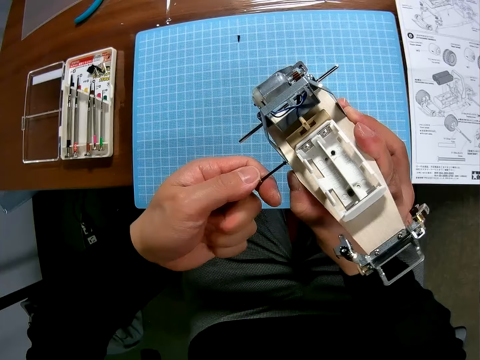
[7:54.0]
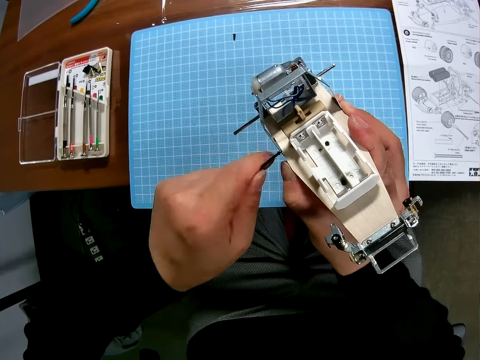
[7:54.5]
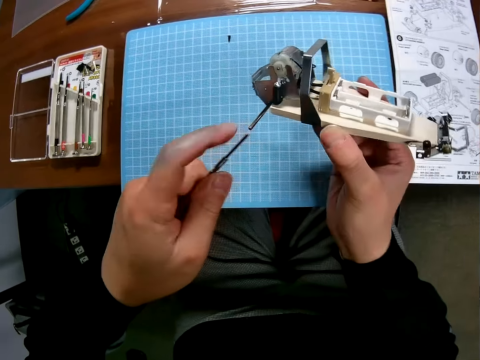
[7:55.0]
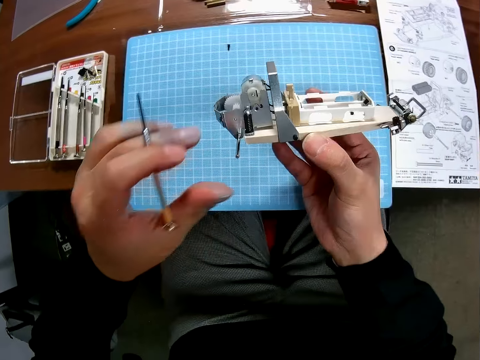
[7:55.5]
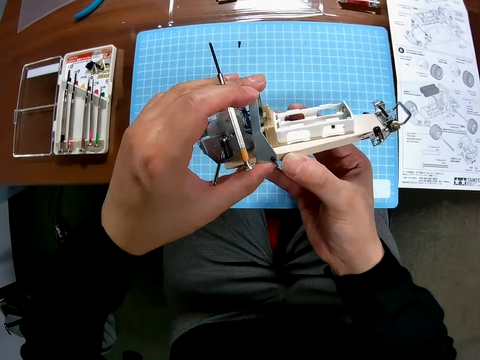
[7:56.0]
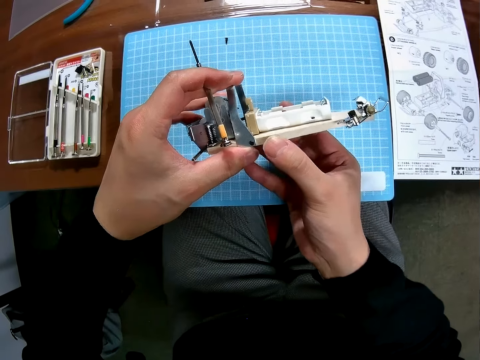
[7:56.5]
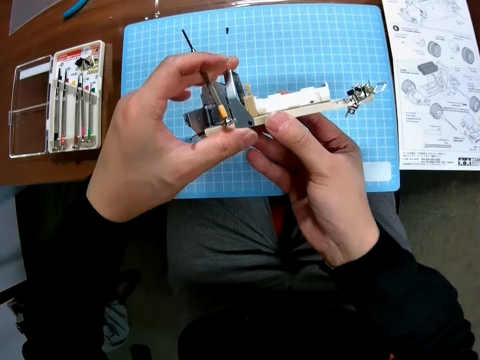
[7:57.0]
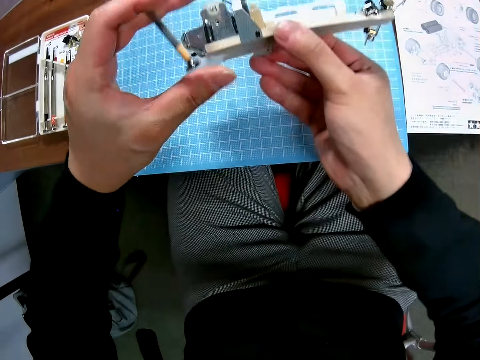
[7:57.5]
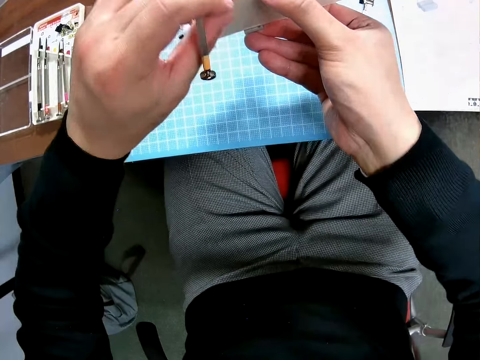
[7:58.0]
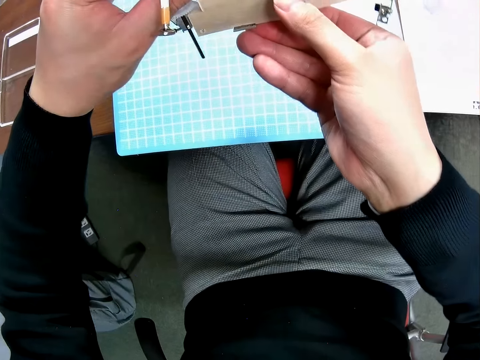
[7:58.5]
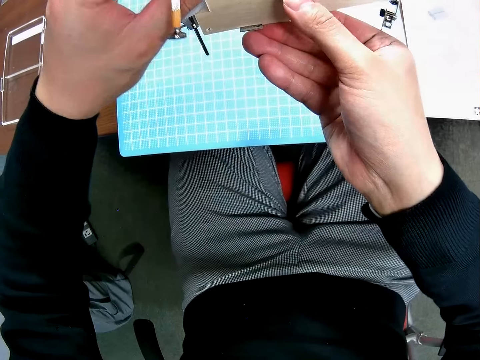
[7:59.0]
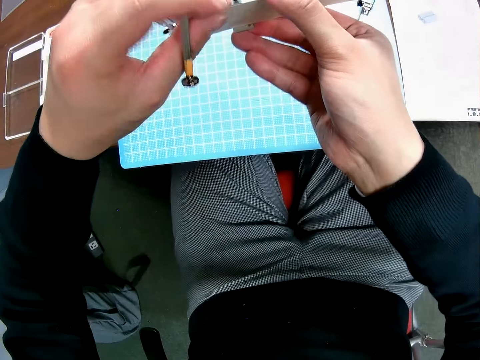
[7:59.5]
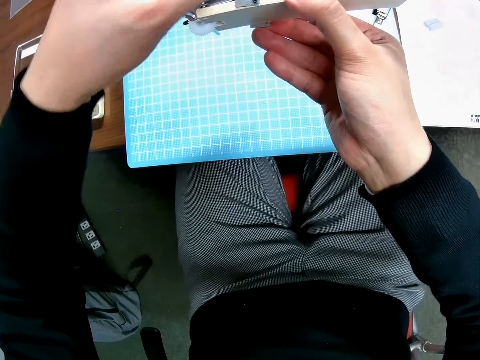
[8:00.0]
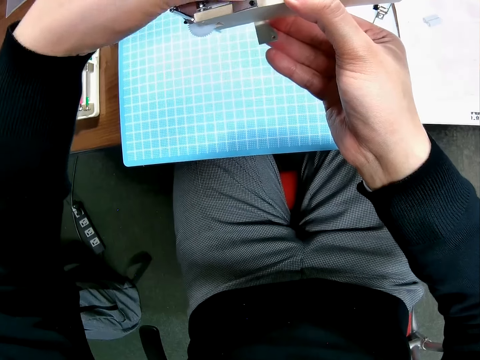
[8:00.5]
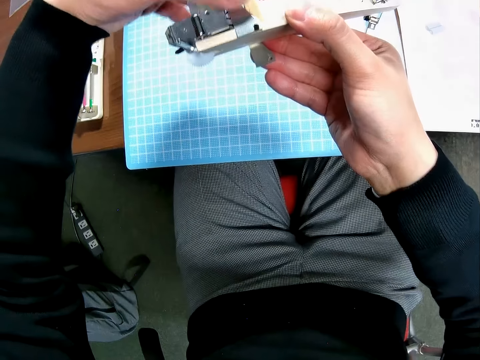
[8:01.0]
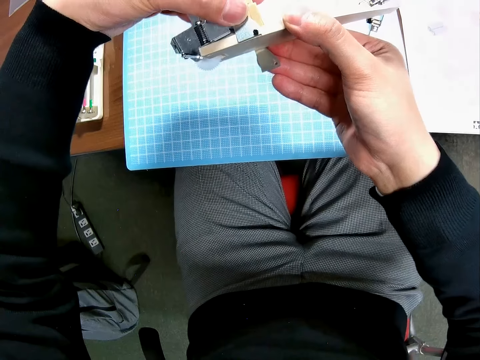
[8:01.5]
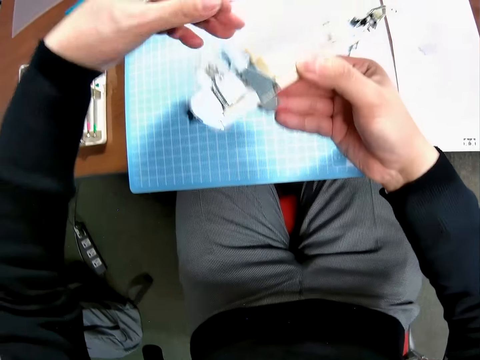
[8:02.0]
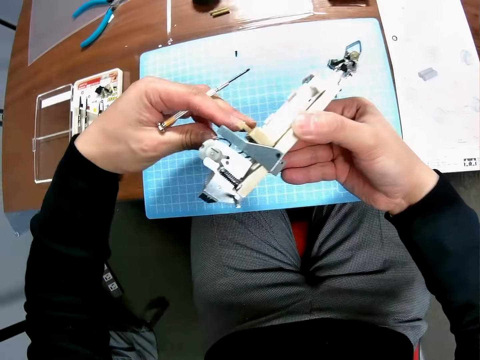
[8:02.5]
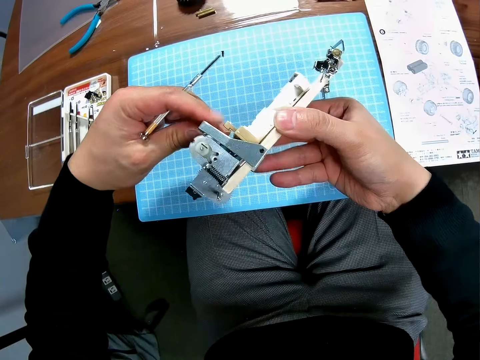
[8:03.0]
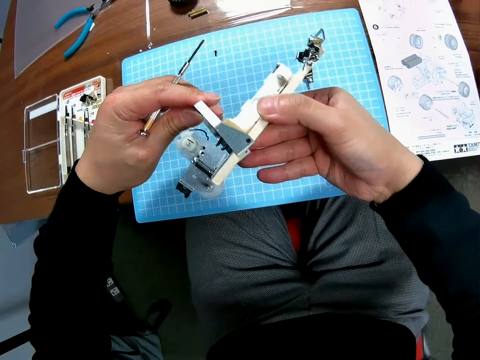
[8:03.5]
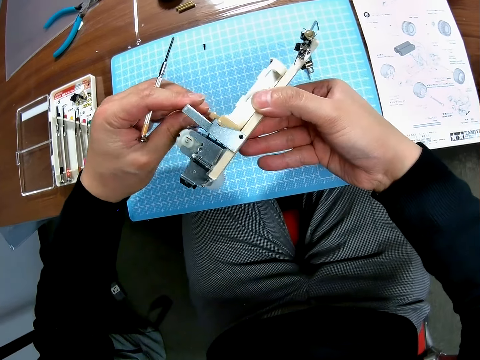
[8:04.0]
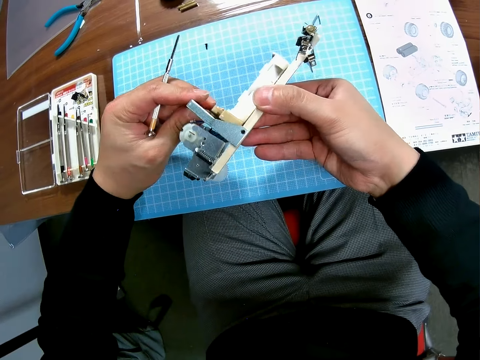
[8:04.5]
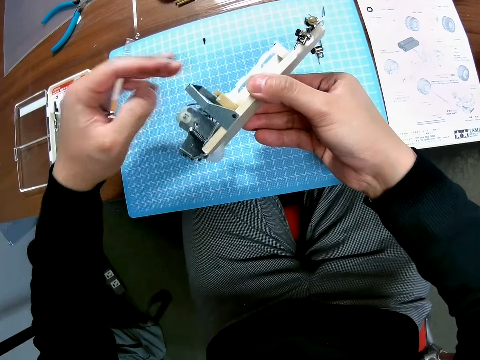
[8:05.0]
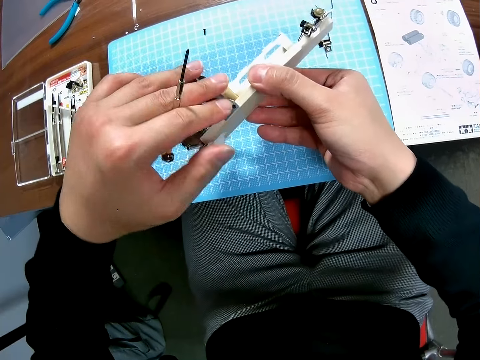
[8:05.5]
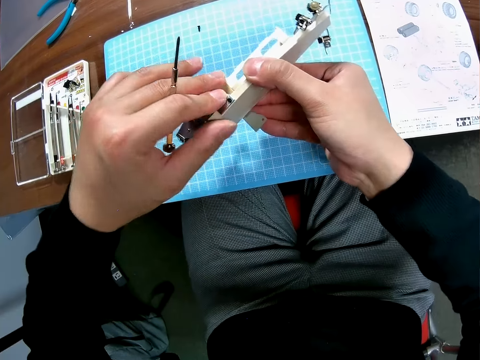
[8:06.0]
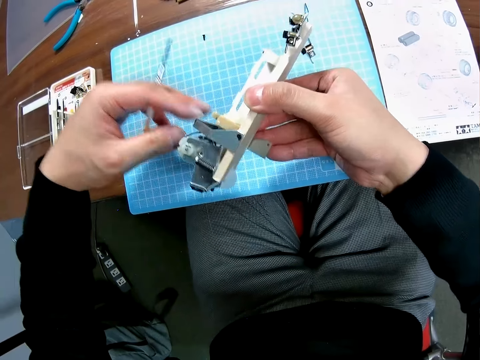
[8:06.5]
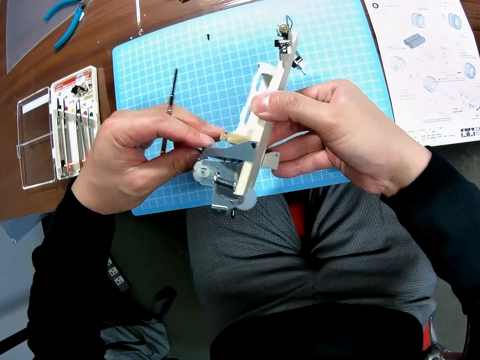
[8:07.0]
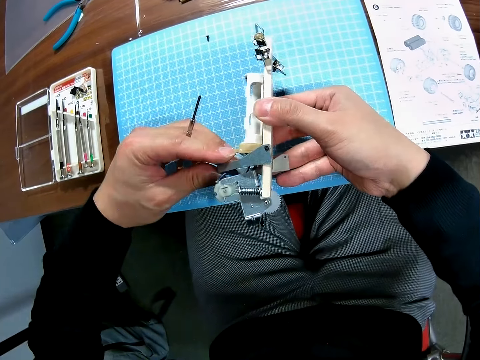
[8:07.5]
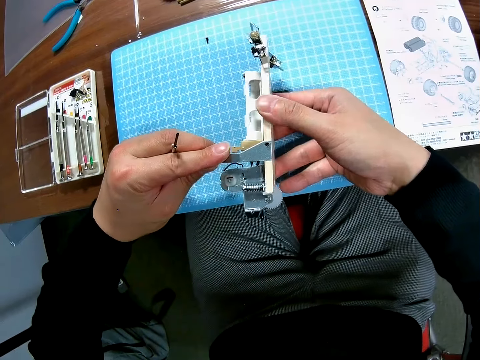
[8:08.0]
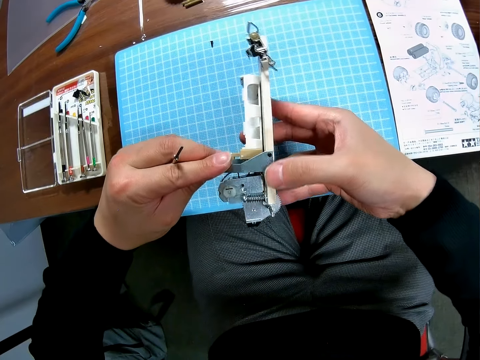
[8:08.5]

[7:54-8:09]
The camera wearer holds a rear wing end plate. They examine the metallic component of the toy. They turn the undercarriage. They hold the rear wing end plate.

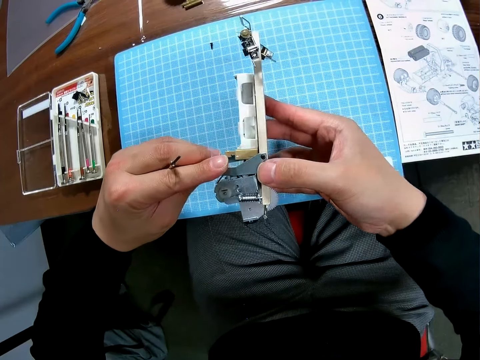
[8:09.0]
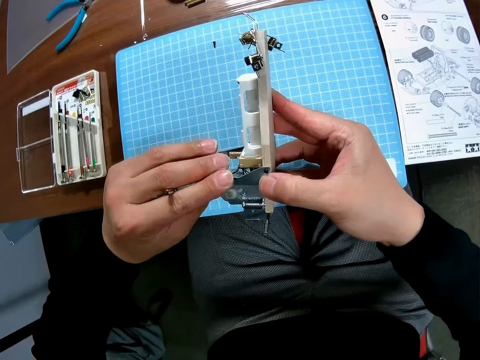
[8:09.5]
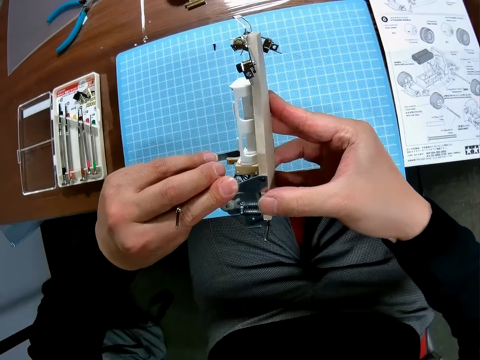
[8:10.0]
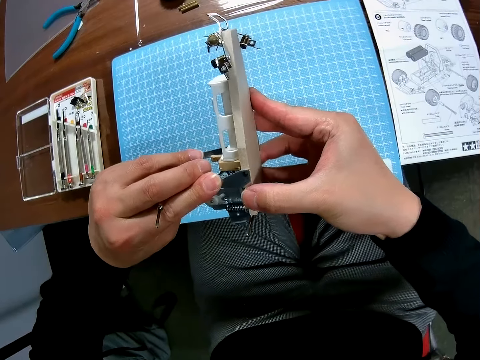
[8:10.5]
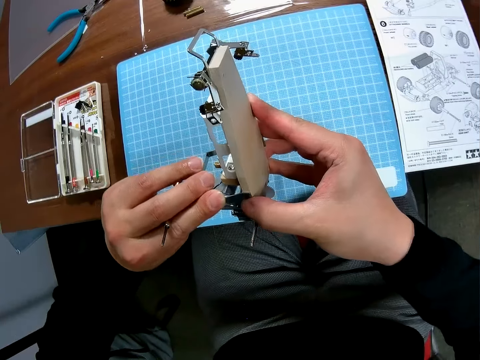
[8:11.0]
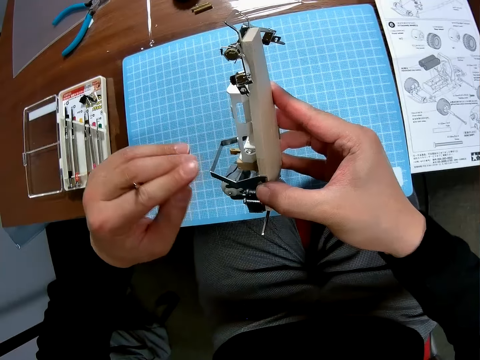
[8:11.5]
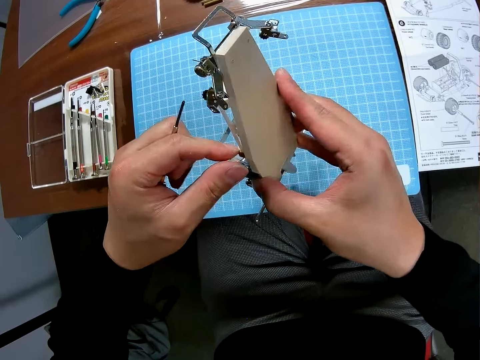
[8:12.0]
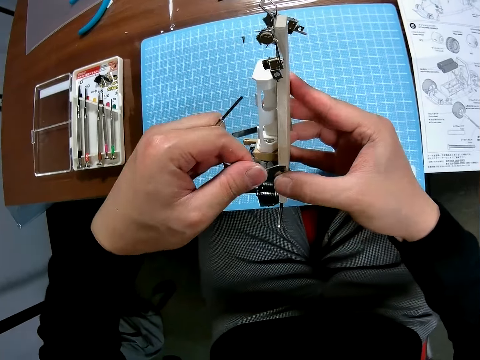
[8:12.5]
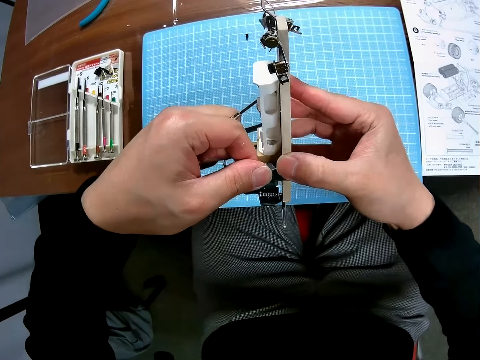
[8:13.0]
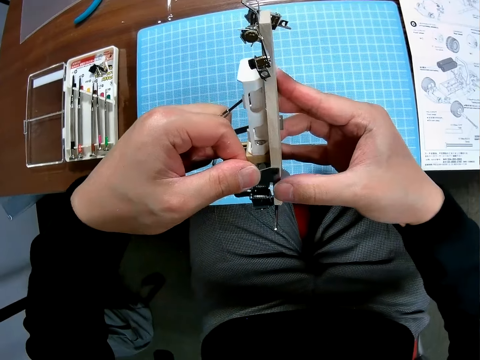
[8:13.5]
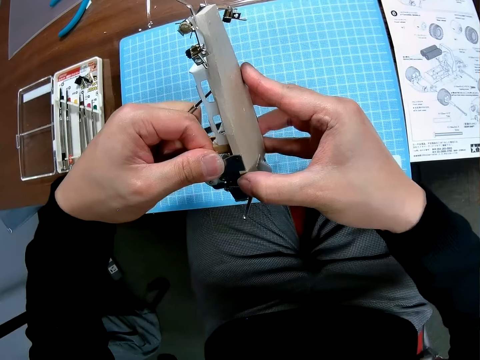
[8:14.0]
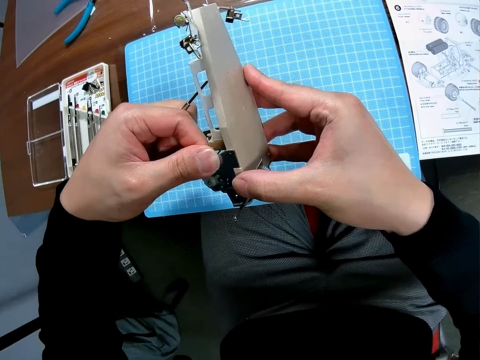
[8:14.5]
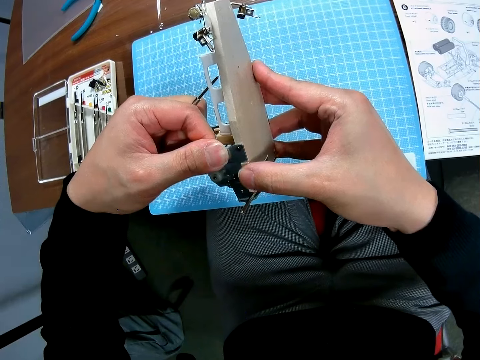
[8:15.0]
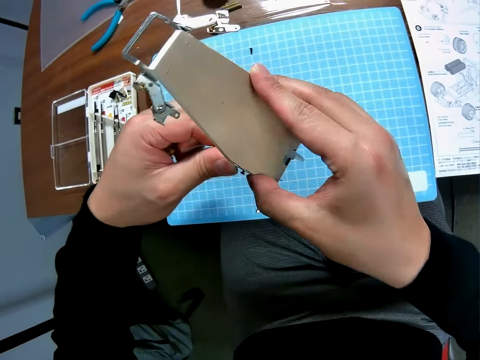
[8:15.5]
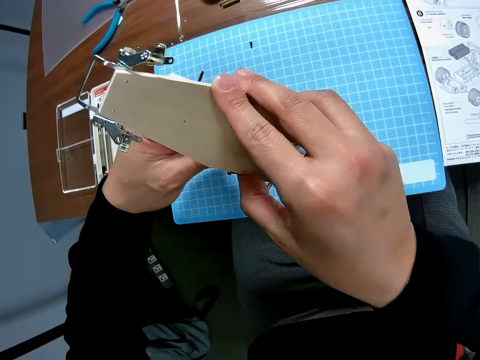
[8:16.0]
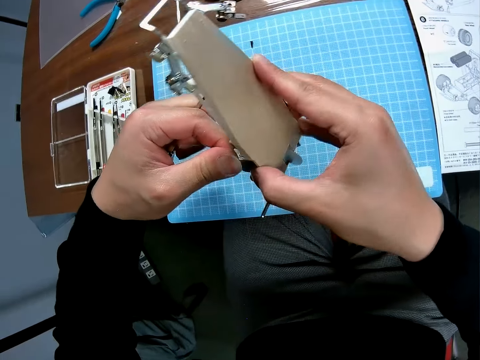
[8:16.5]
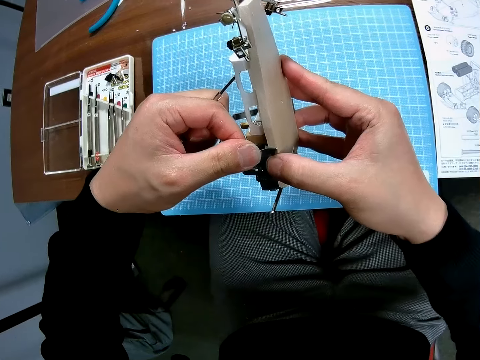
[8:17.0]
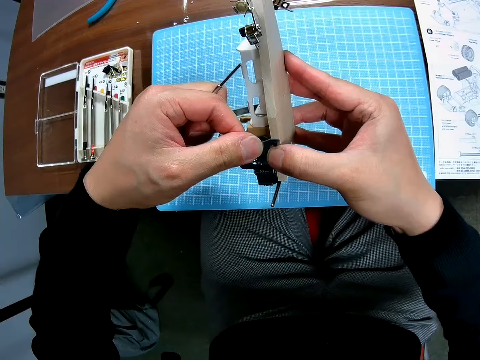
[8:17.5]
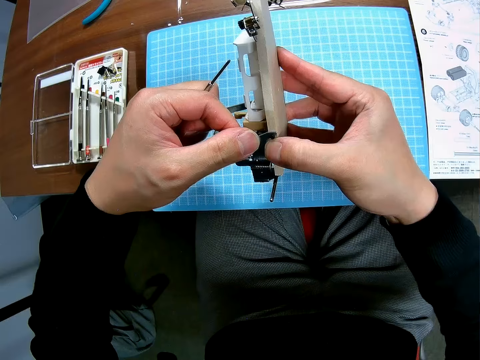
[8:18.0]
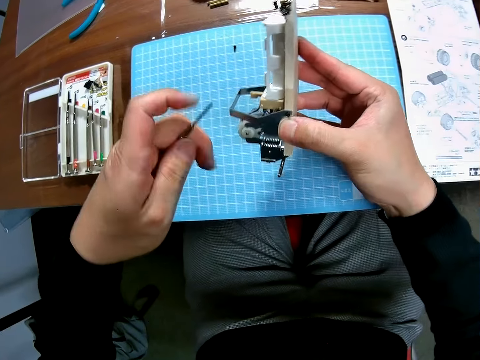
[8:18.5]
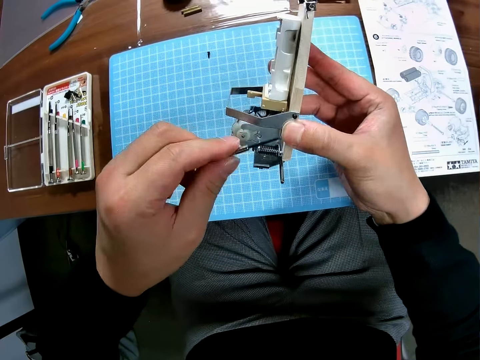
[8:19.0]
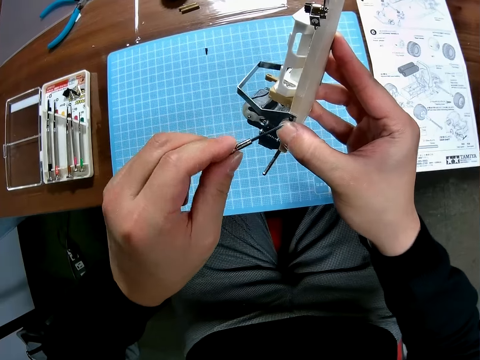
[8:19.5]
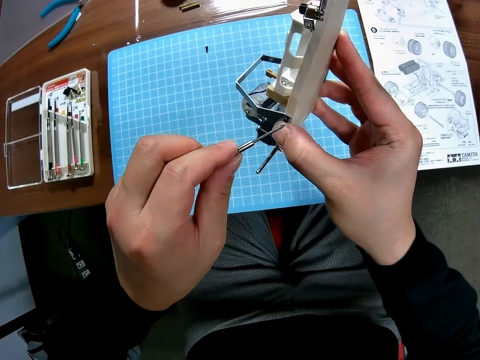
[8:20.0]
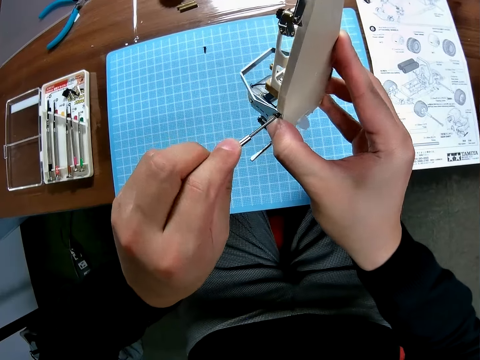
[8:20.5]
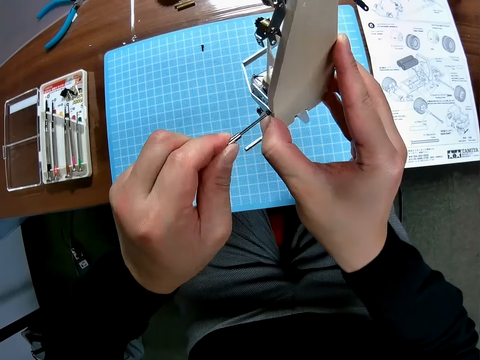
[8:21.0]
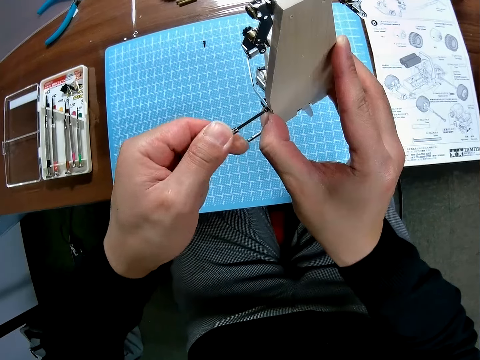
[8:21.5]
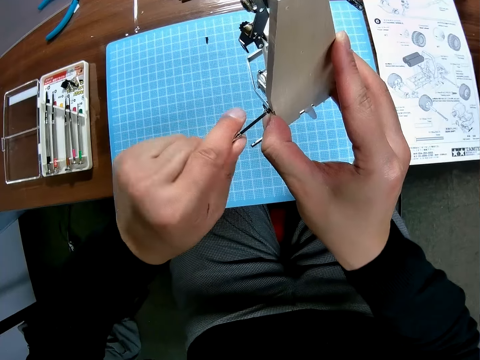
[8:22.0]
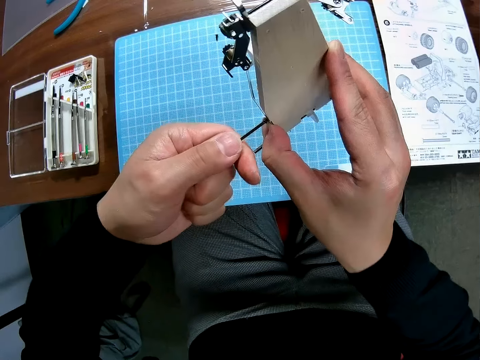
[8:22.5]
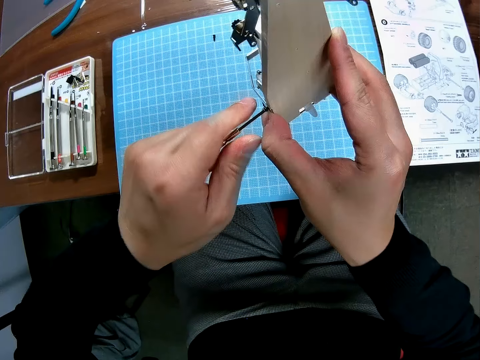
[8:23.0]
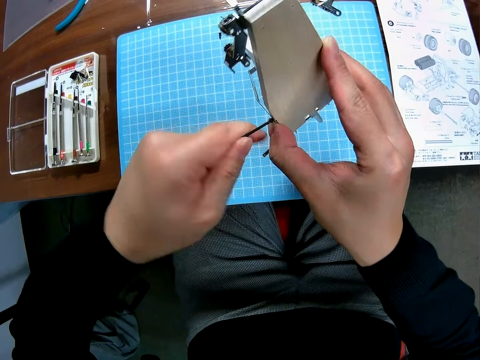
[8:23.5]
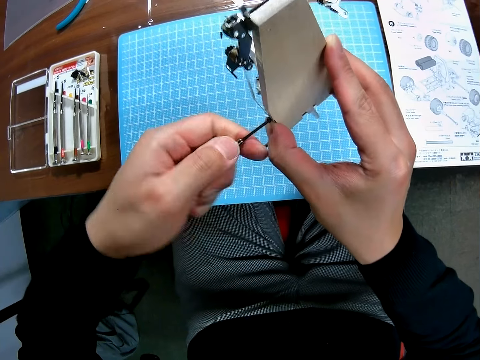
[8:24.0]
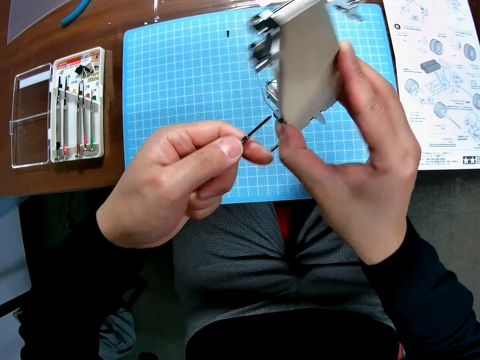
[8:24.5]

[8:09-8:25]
The camera wearer screws the bolt into the toy.
